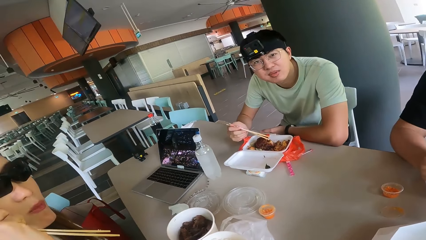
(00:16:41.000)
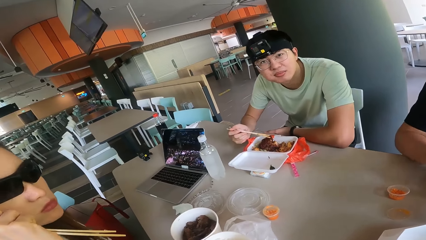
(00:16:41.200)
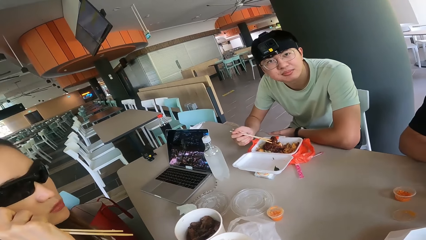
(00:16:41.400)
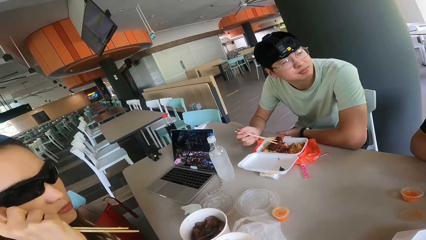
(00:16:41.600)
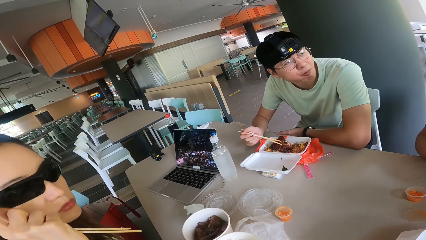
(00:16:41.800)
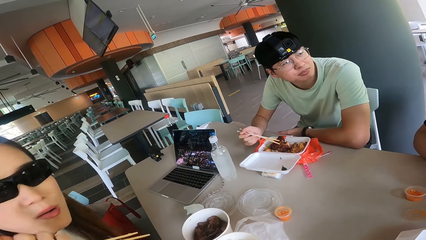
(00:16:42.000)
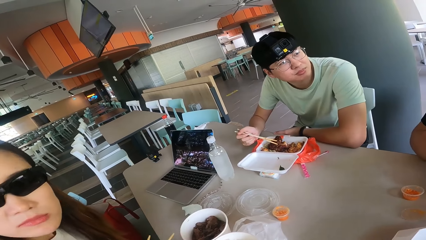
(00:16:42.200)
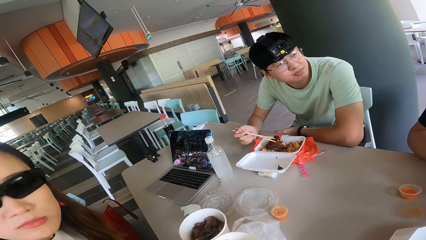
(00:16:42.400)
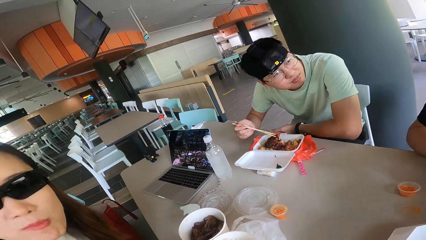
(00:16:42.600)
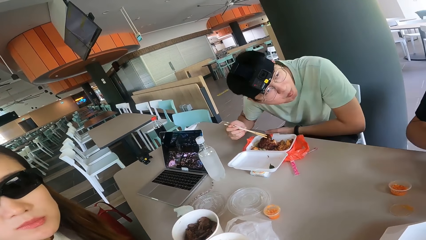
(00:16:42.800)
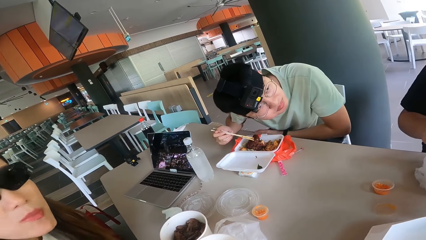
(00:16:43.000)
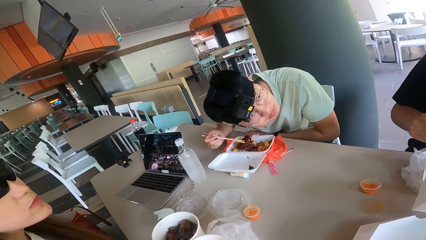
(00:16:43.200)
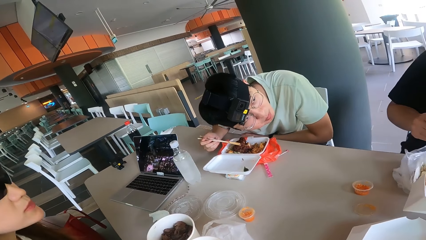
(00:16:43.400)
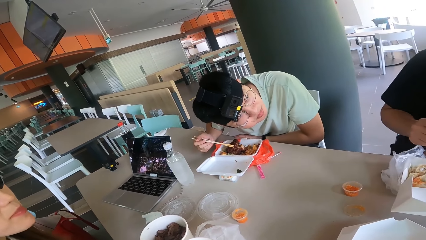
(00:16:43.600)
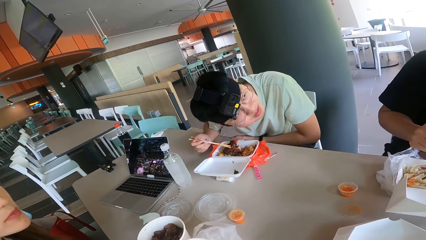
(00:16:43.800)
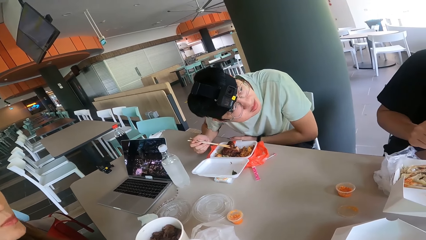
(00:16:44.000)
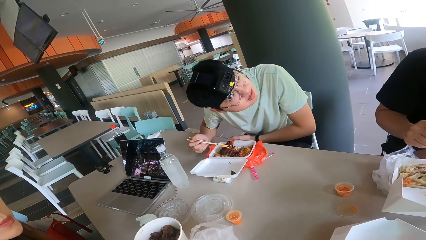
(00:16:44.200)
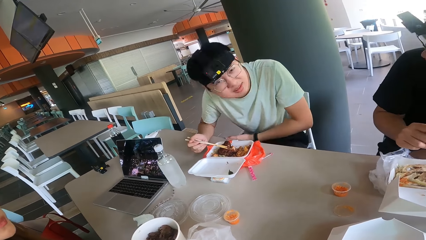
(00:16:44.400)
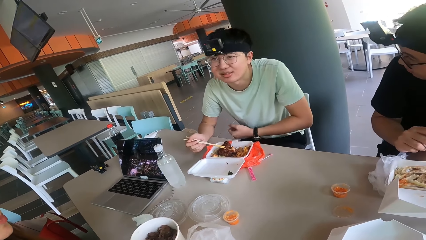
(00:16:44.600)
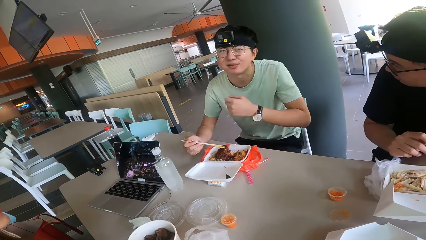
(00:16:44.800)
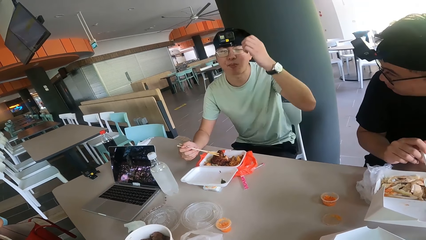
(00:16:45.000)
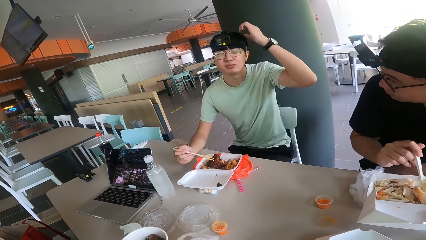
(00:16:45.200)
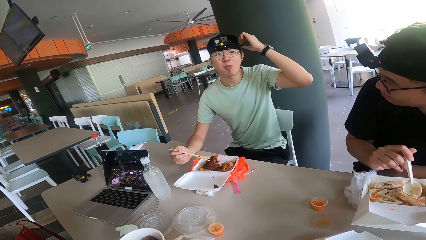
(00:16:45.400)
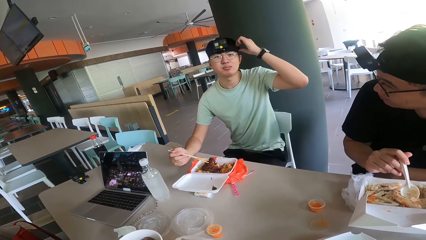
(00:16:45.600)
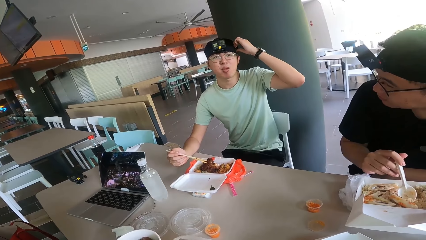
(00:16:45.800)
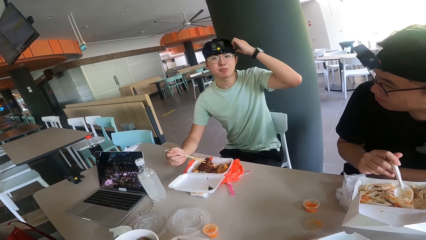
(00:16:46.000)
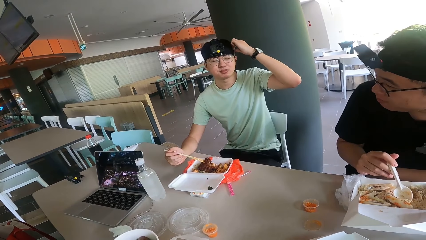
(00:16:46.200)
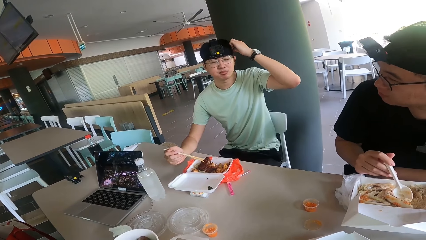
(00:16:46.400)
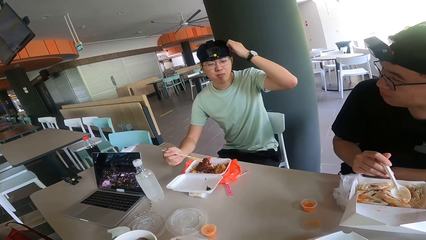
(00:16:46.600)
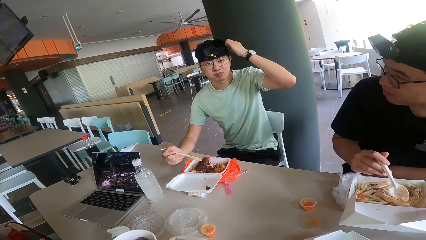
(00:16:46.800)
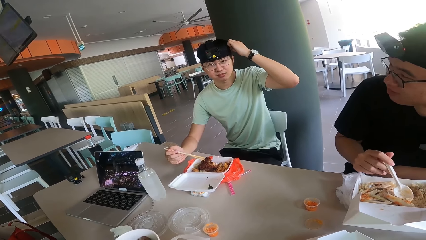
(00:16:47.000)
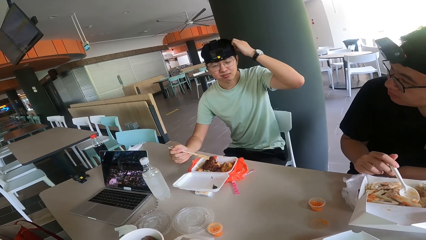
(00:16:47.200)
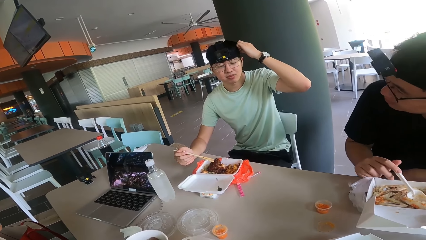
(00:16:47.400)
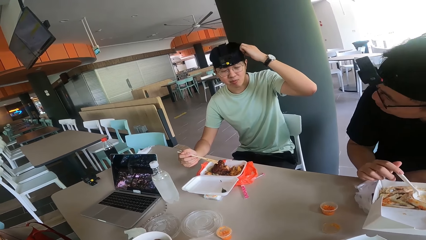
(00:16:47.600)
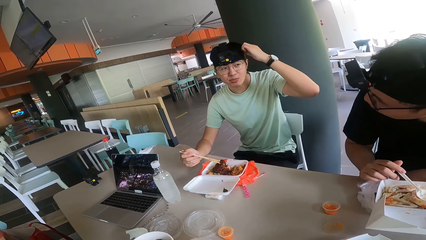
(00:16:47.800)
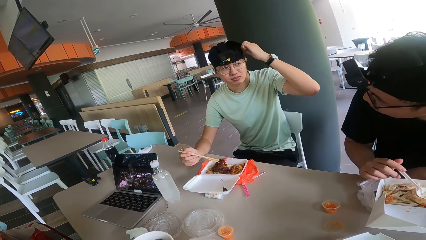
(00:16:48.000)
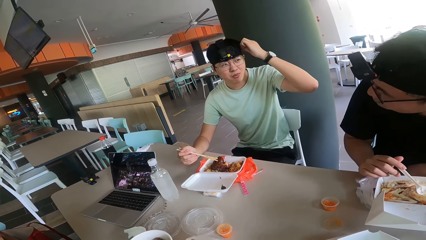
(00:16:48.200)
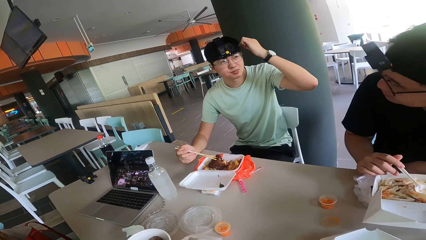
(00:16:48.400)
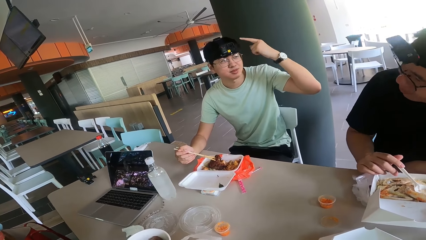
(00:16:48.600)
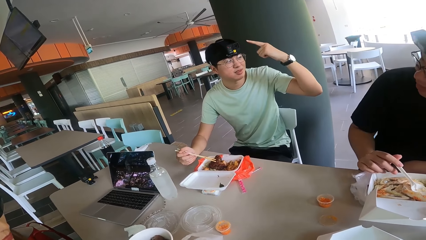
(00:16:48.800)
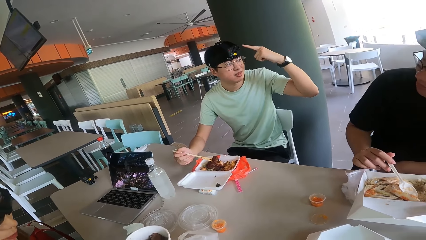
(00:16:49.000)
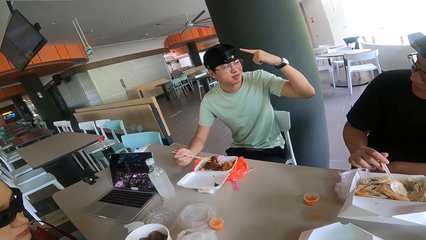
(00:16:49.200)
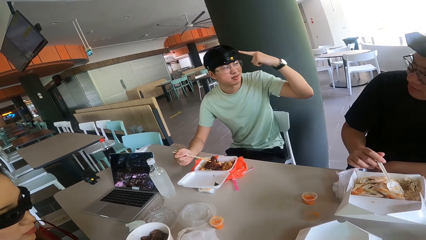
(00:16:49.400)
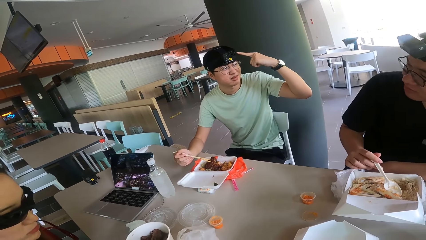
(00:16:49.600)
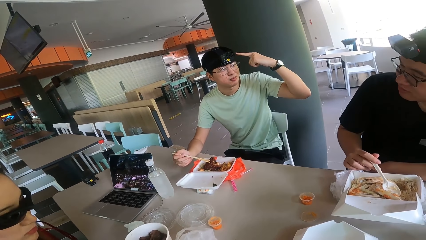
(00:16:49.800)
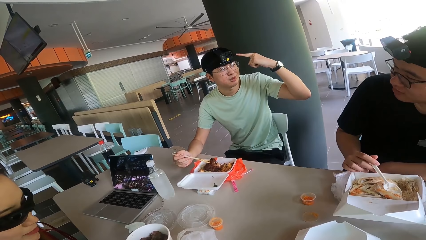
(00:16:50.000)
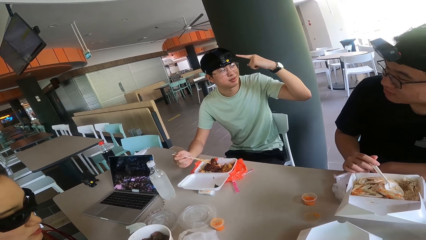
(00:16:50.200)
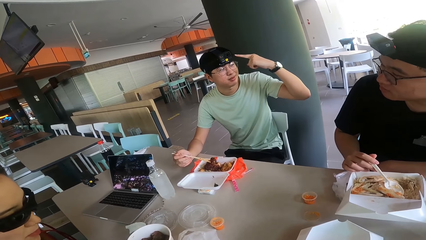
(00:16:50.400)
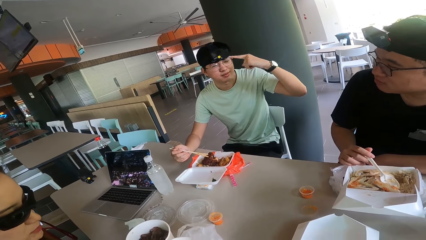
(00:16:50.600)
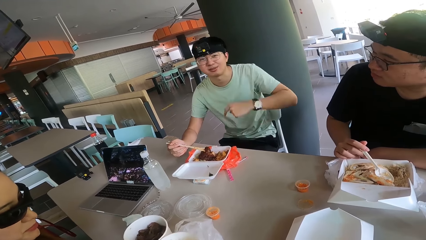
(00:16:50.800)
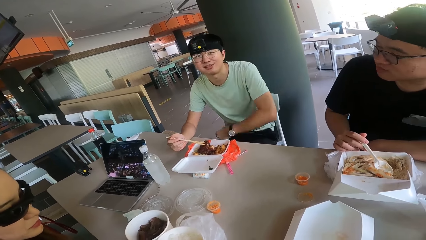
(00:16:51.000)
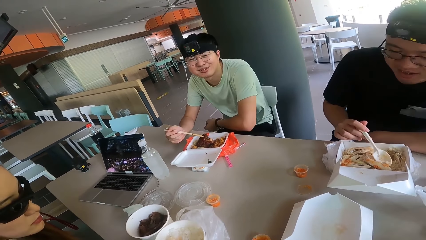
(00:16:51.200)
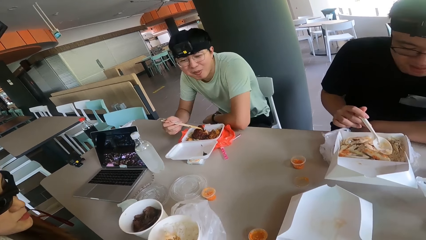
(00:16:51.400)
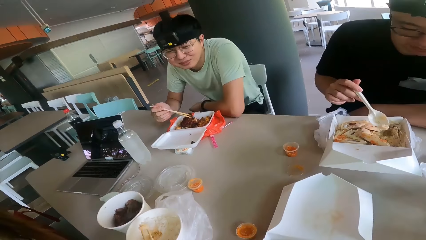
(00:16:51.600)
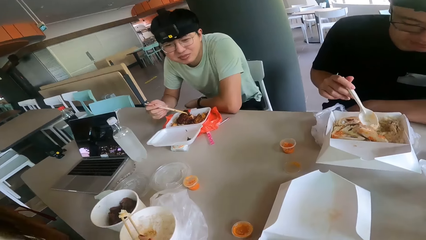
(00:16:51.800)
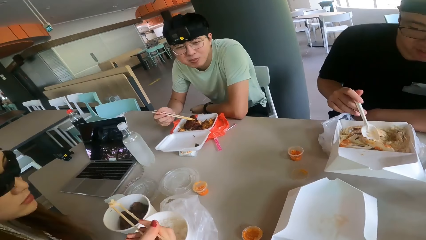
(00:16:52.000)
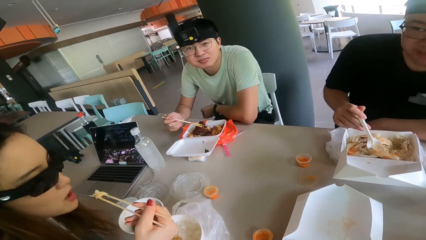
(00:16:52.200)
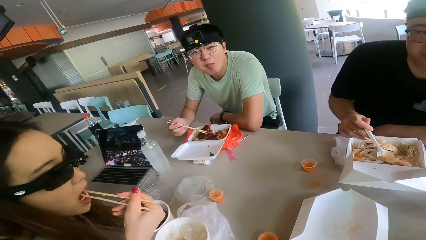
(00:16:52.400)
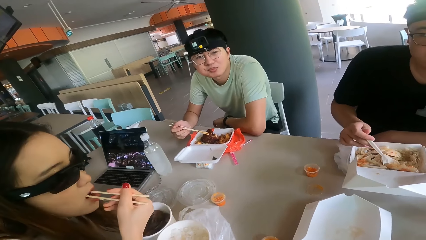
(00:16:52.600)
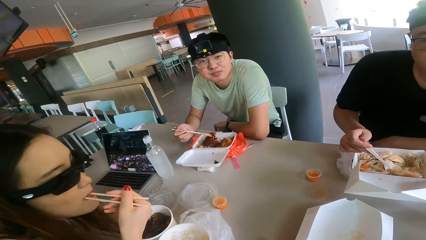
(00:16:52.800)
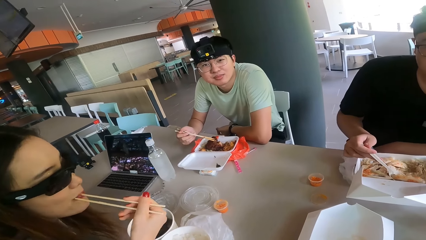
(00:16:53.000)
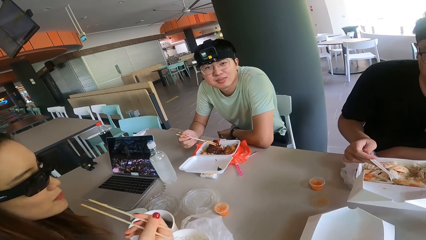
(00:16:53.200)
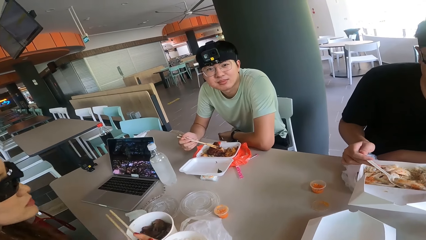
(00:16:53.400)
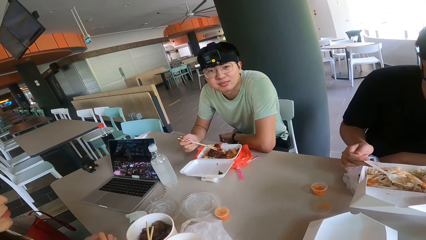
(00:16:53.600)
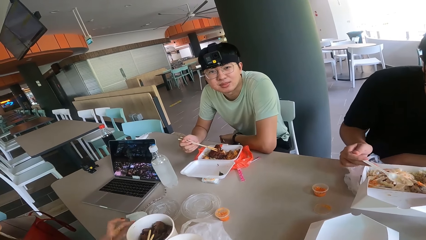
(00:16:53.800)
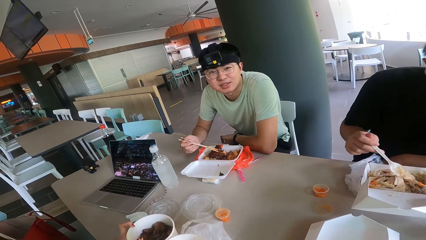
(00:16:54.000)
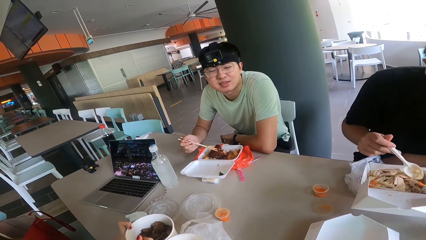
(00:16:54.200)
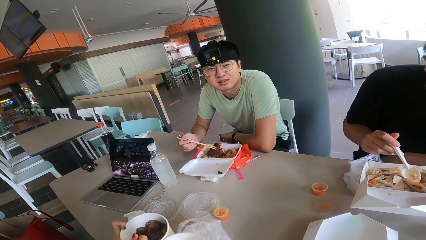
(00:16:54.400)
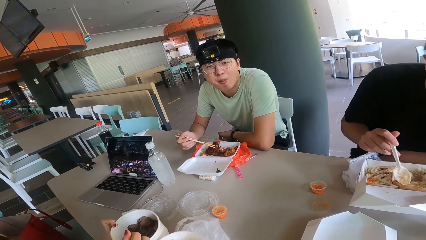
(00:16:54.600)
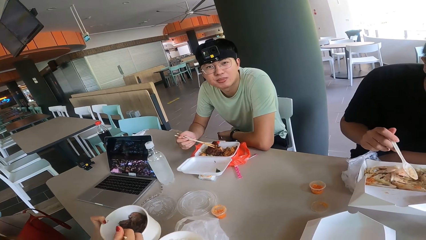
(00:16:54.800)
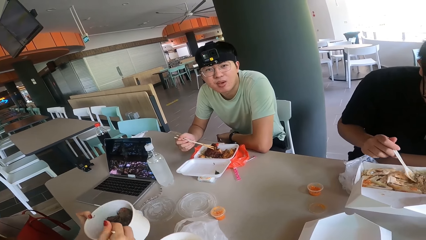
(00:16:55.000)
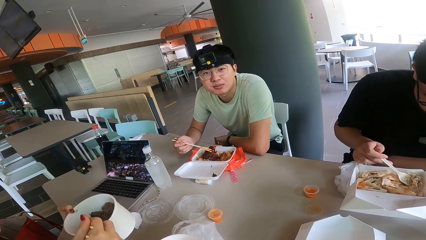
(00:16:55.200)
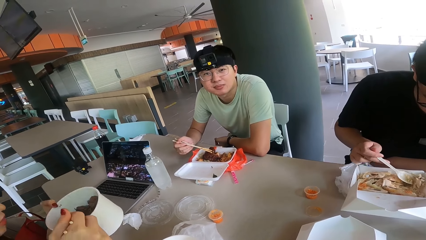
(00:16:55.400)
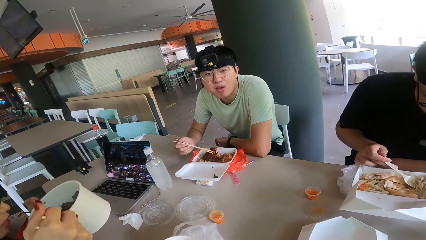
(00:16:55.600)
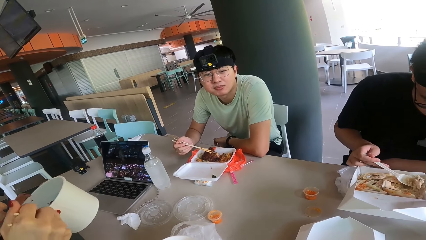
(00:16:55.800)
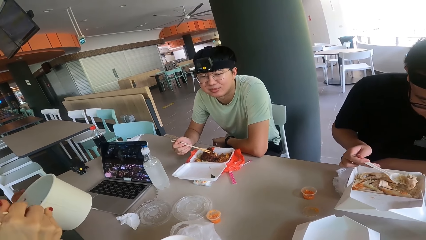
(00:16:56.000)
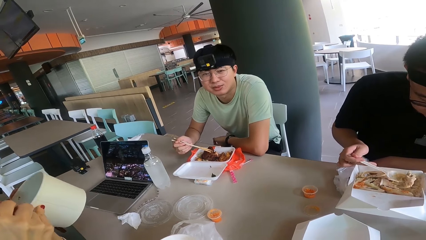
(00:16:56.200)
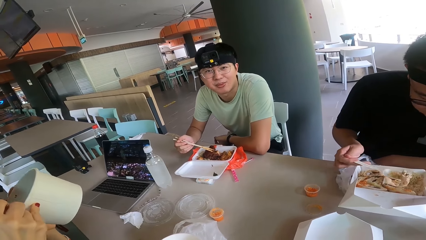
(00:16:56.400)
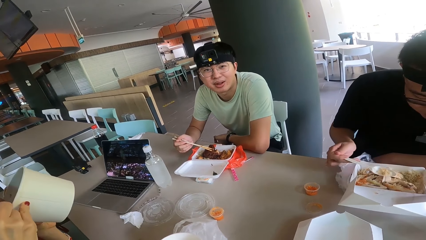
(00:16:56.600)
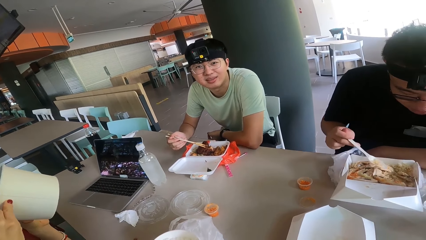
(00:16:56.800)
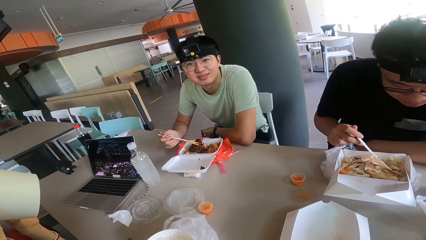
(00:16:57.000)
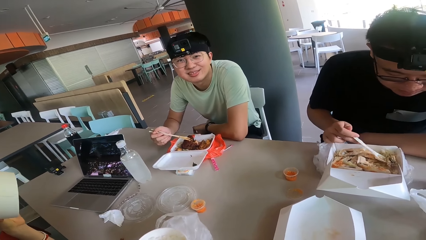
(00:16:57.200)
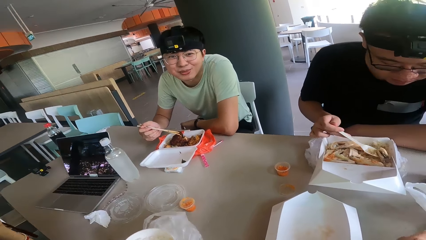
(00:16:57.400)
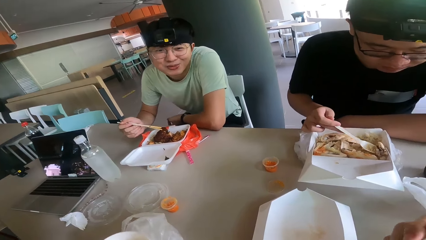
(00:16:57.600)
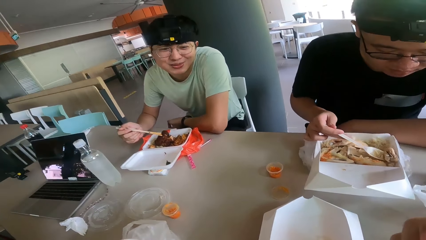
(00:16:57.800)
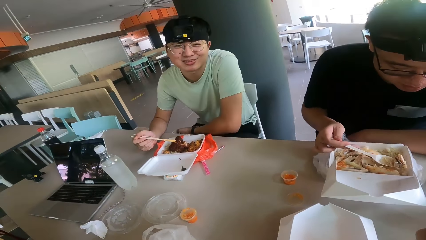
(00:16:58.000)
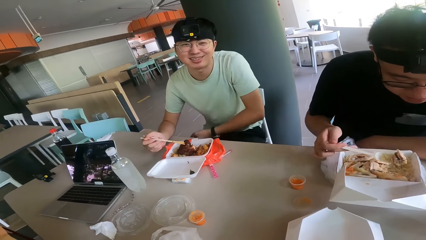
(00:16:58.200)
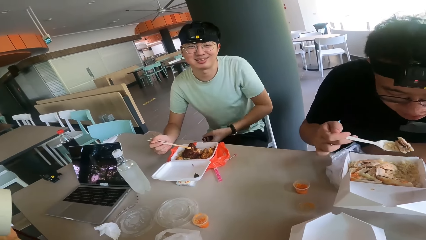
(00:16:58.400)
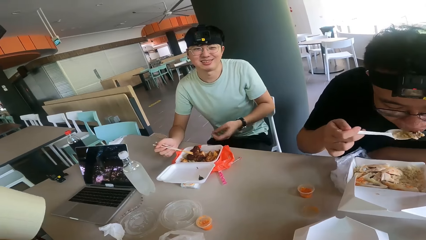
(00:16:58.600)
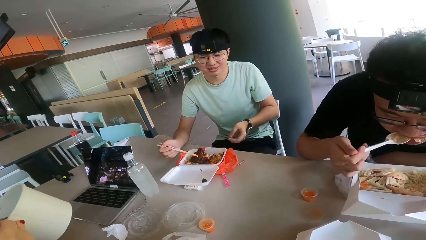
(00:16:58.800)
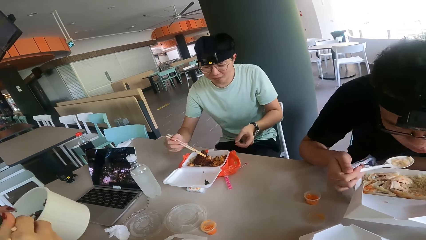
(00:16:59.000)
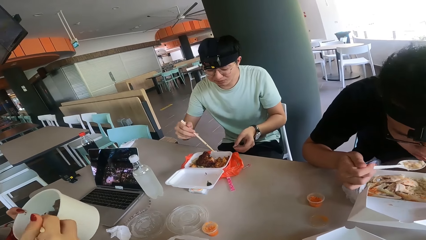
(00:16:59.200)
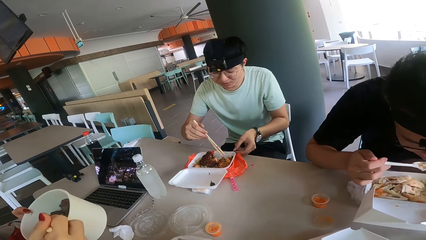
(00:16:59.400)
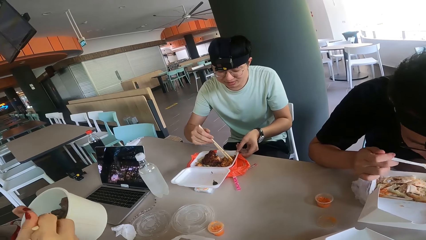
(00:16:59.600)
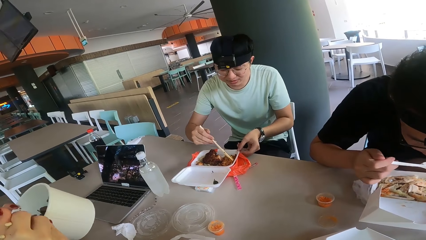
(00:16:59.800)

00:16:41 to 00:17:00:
The camera wearer looks at a woman. A person looks at another person. A man points his head. The first person points on the camera. The man converses with another man. The camera wearer converses with the first man. The first man responds to the camera wearer. The camera wearer converses with the first man. The first person looks at the camera wearer. The first man responds to the camera wearer. The camera wearer eats food from a spoon.
